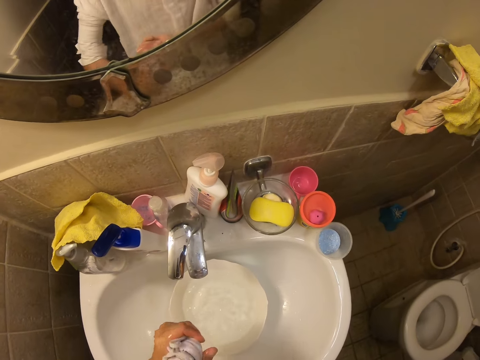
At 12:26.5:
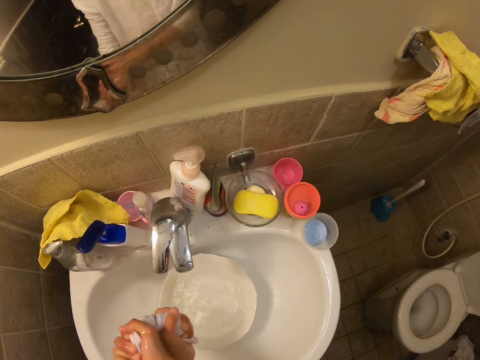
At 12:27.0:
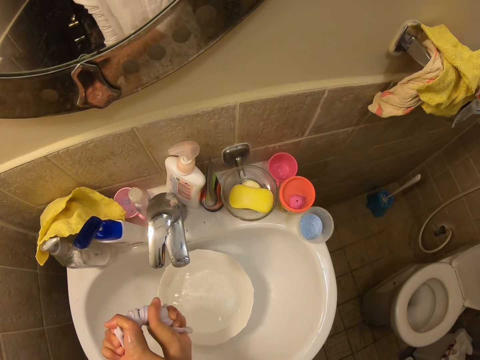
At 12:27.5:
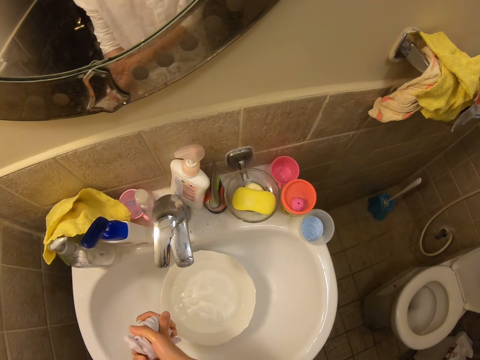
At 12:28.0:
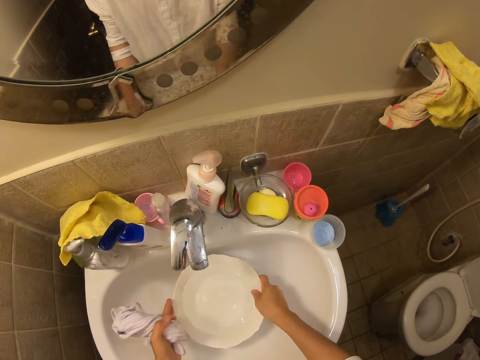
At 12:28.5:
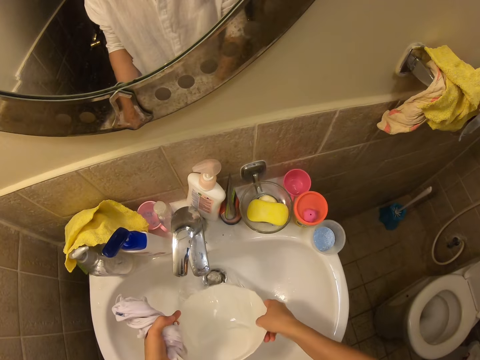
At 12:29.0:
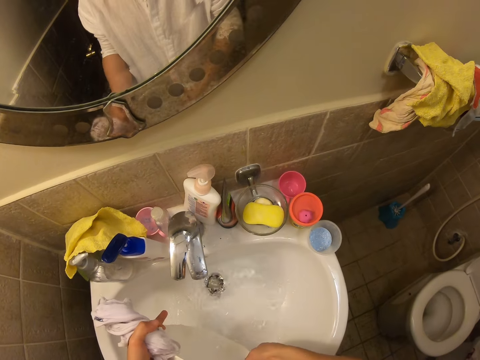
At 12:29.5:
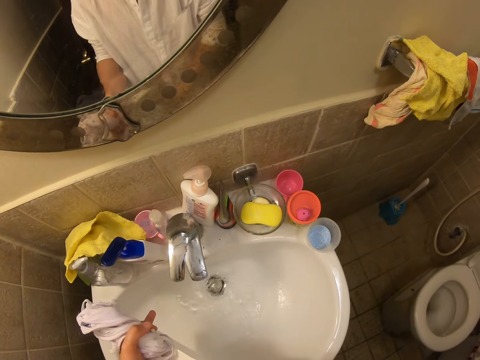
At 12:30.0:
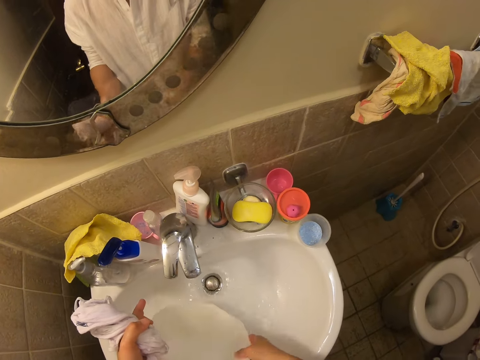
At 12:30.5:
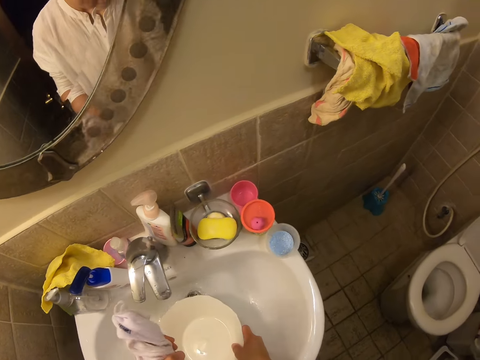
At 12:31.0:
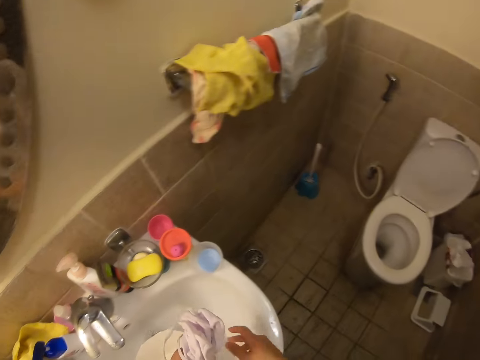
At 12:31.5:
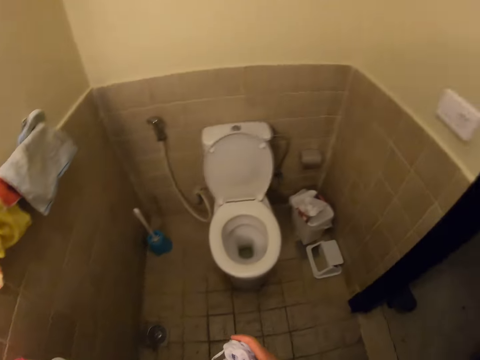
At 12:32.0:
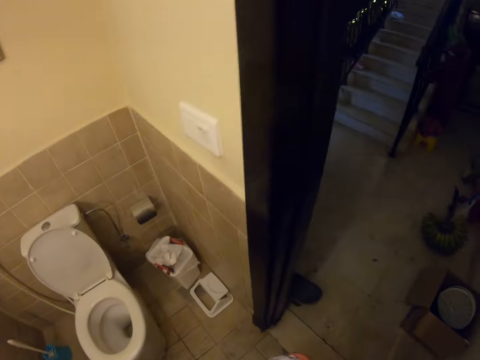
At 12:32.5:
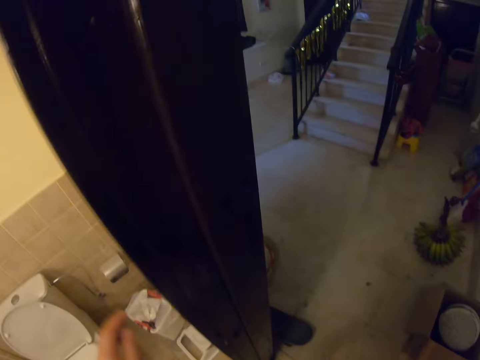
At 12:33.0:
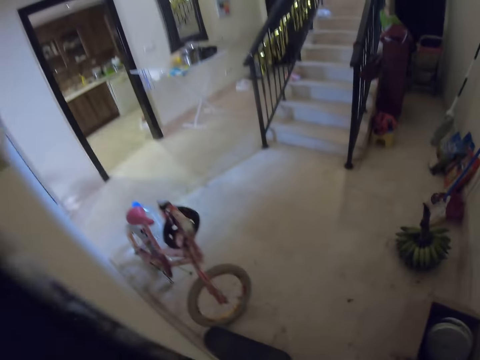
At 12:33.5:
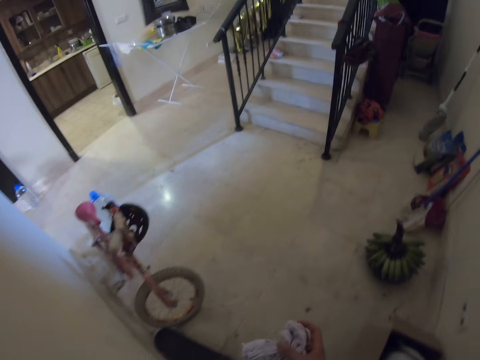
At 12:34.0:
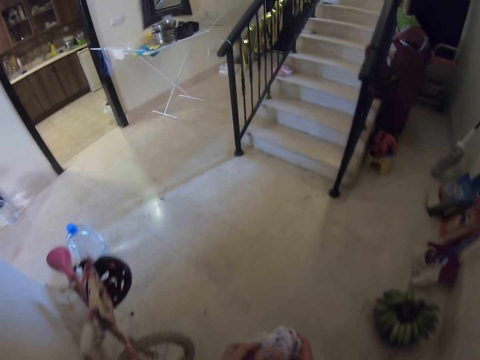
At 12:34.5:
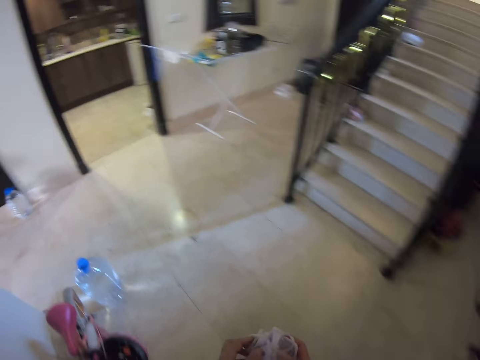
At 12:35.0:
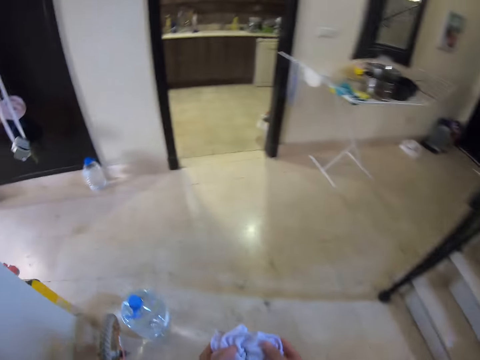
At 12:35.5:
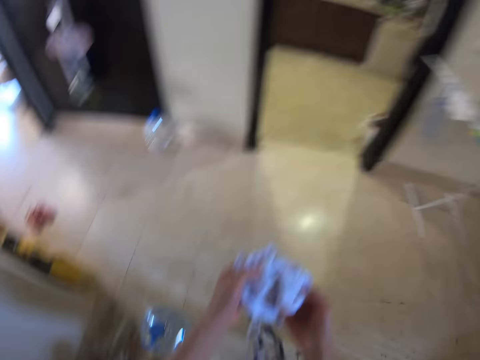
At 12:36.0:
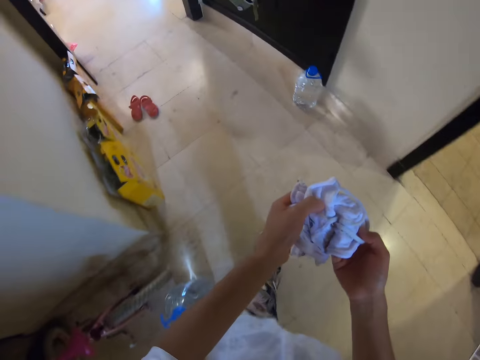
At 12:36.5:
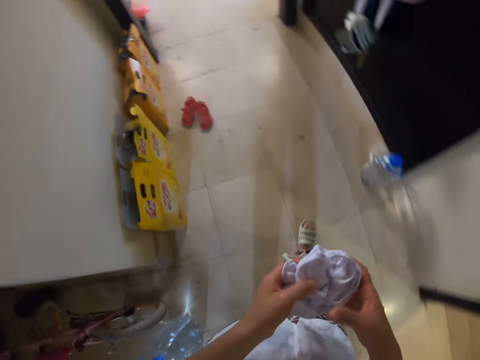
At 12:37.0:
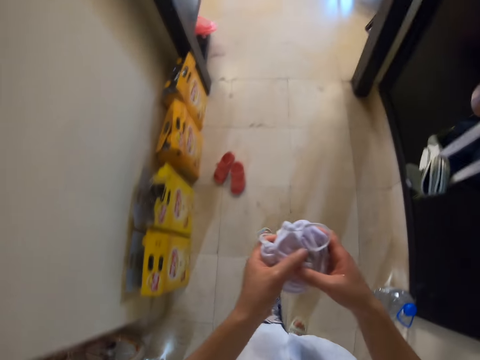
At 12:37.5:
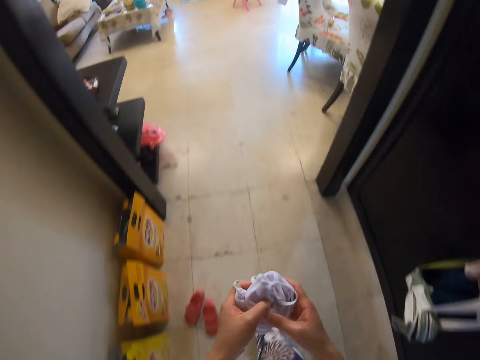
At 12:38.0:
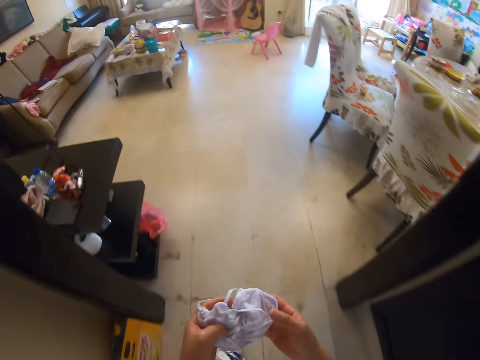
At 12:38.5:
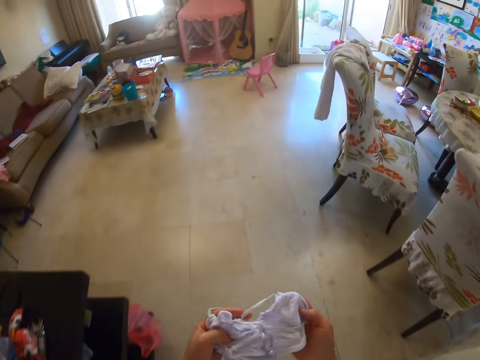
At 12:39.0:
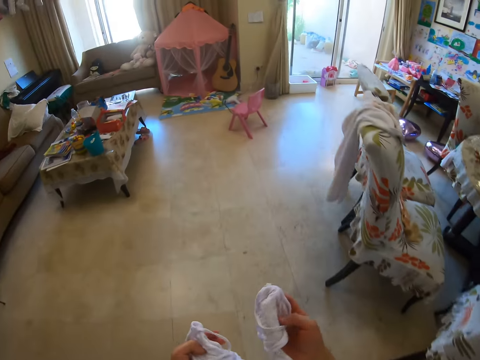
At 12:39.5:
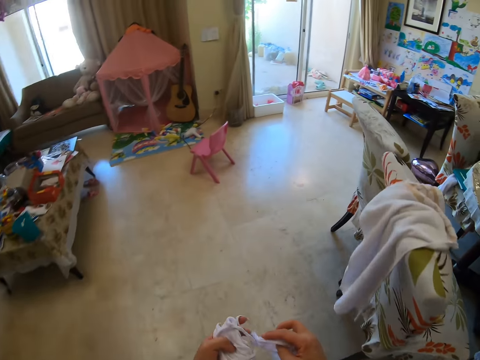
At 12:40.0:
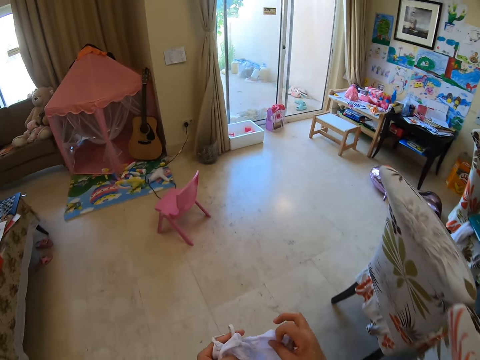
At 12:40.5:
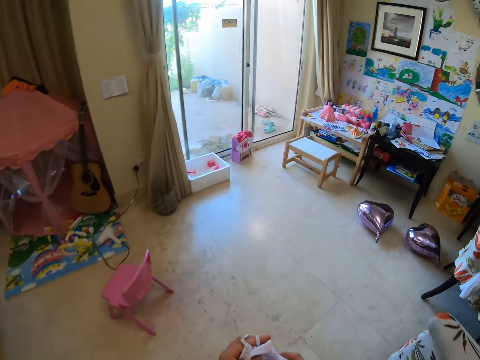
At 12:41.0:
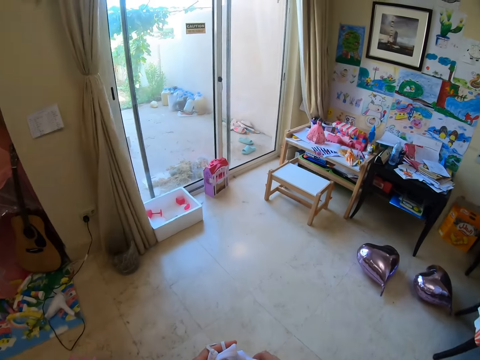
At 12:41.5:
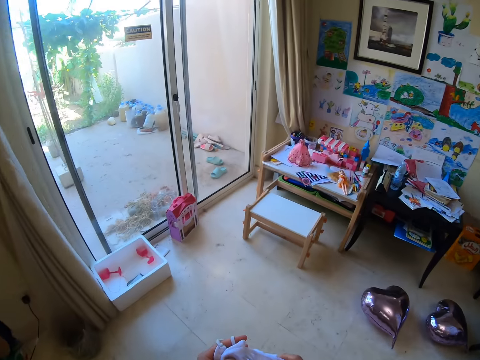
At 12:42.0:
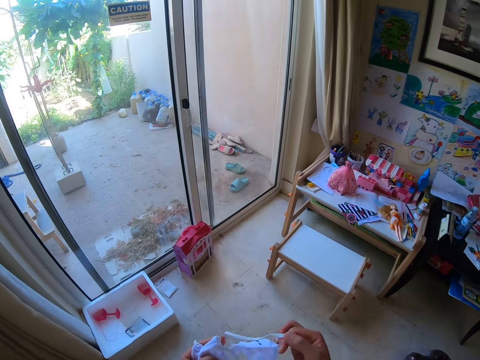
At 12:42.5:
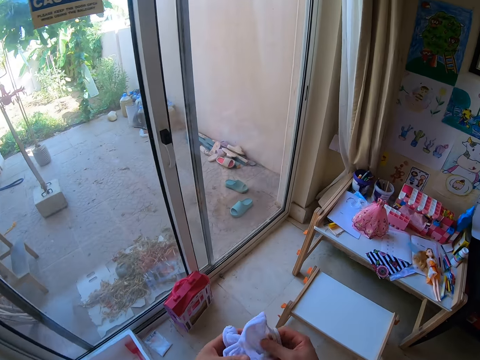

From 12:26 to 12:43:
The camera wearer pours water in the sink from the bowl. They place the bowl in the sink. They leave the washroom. They turn the light off. They walk in the room. They walk on a corridor. They walk in a room. They look on the face masks.

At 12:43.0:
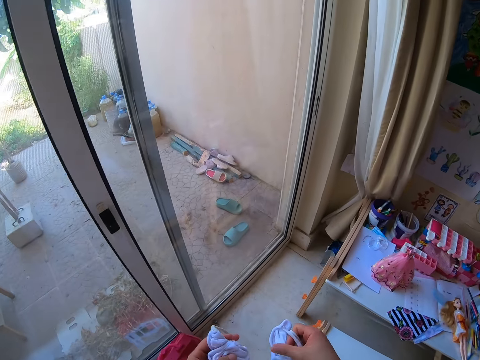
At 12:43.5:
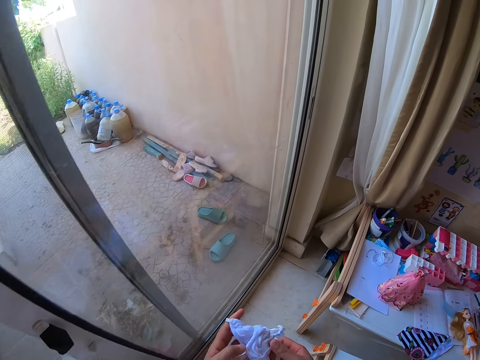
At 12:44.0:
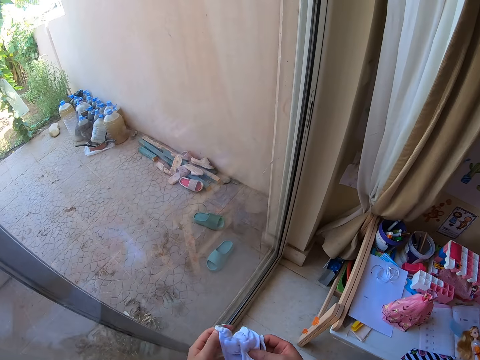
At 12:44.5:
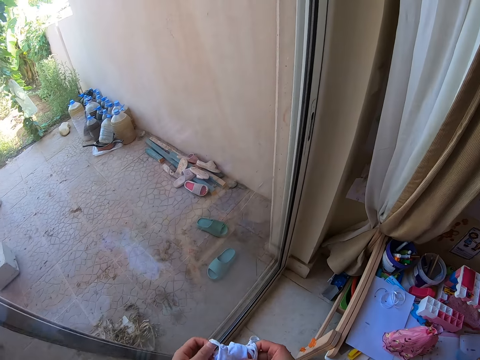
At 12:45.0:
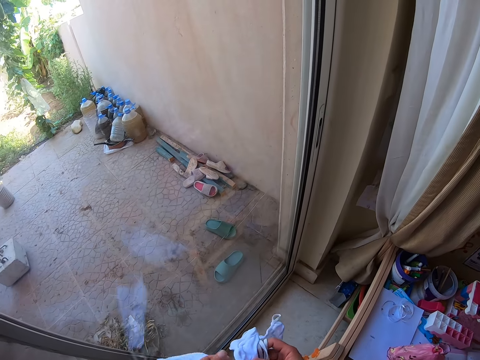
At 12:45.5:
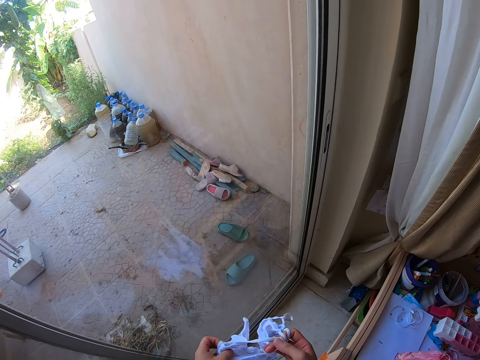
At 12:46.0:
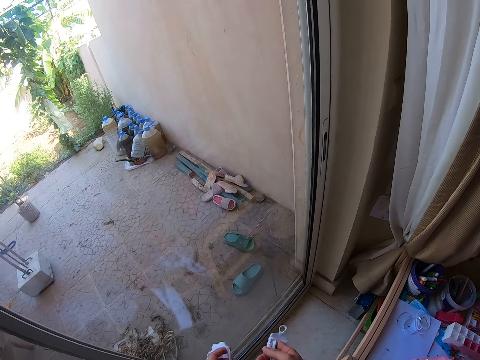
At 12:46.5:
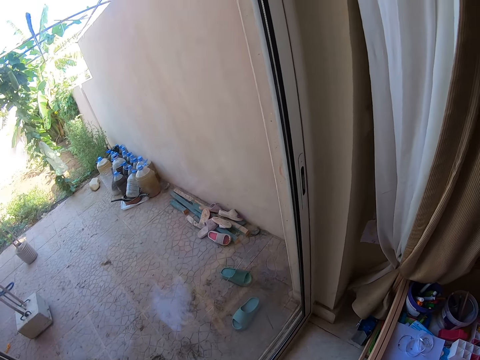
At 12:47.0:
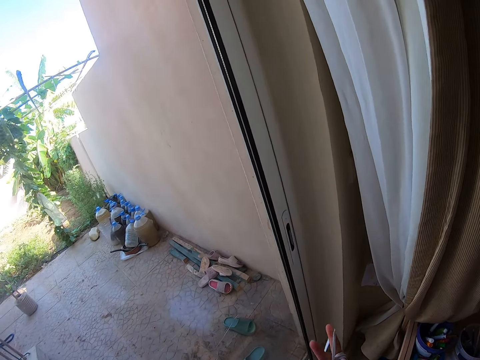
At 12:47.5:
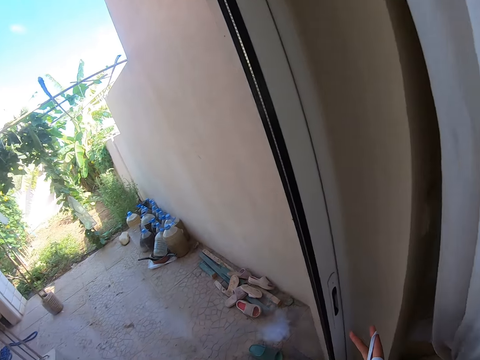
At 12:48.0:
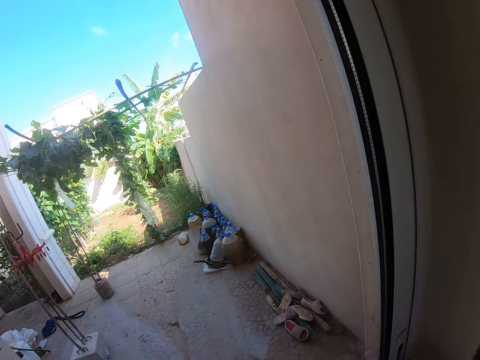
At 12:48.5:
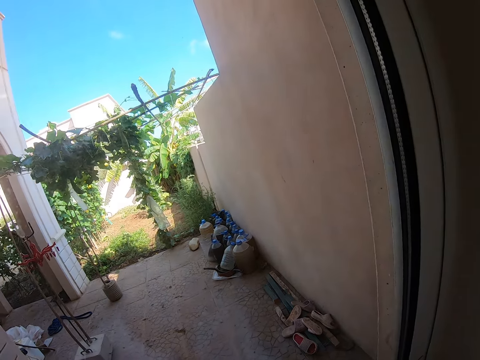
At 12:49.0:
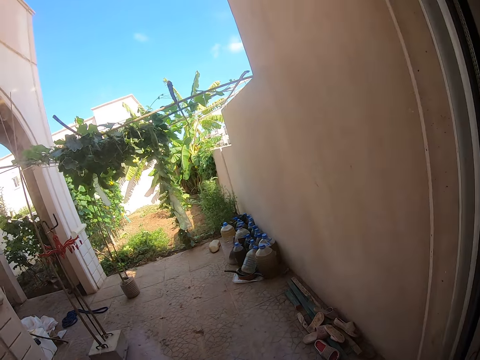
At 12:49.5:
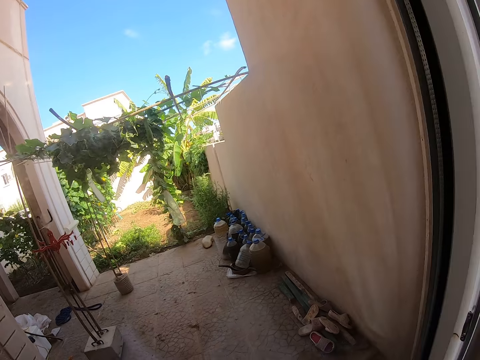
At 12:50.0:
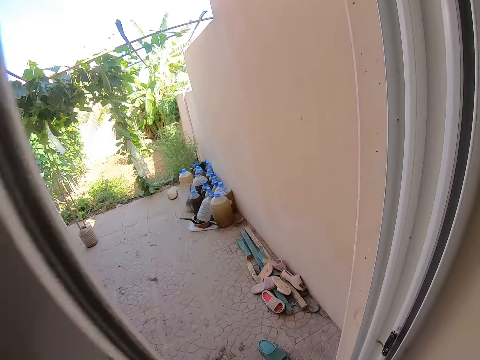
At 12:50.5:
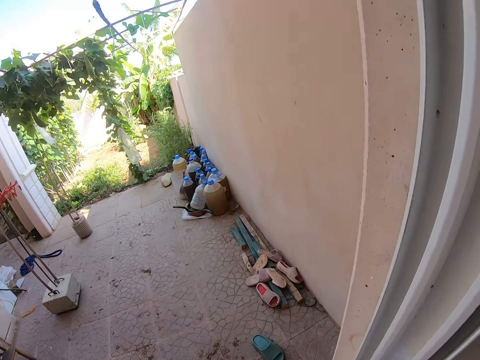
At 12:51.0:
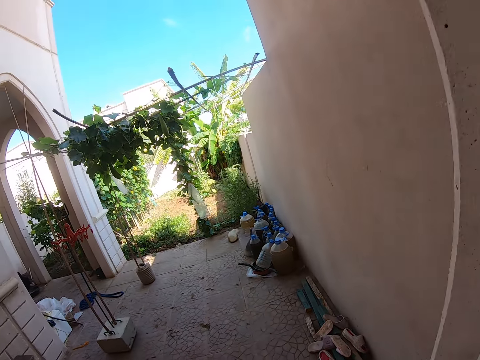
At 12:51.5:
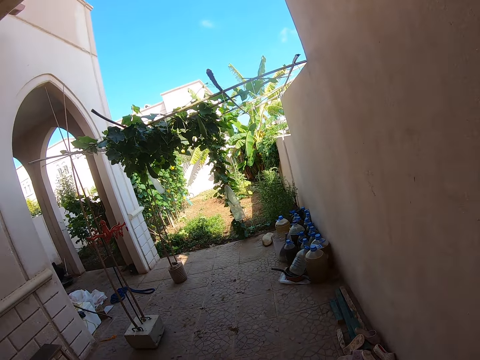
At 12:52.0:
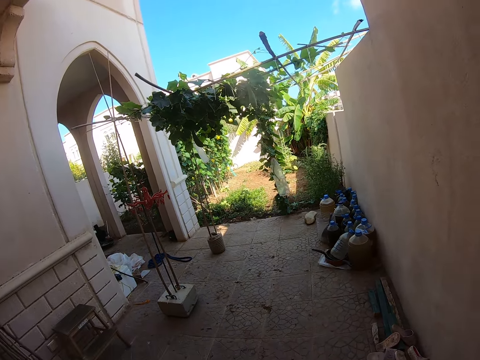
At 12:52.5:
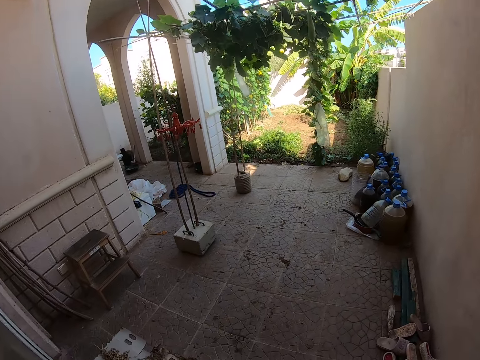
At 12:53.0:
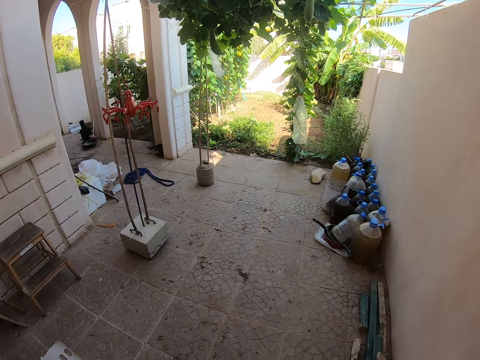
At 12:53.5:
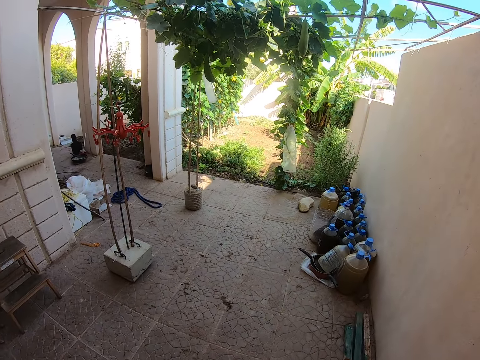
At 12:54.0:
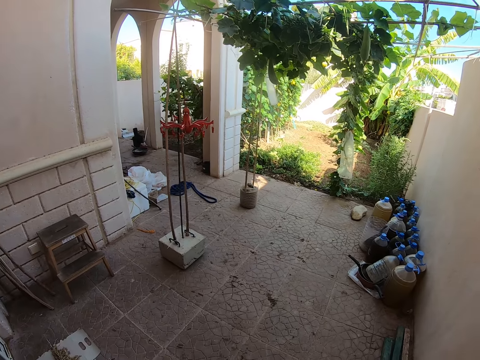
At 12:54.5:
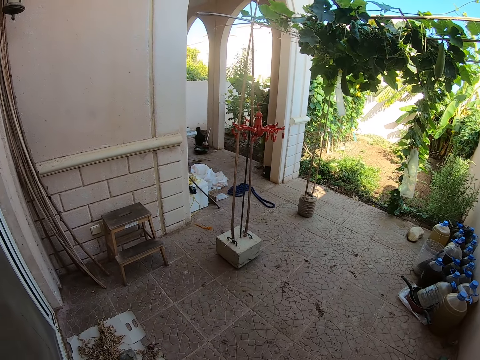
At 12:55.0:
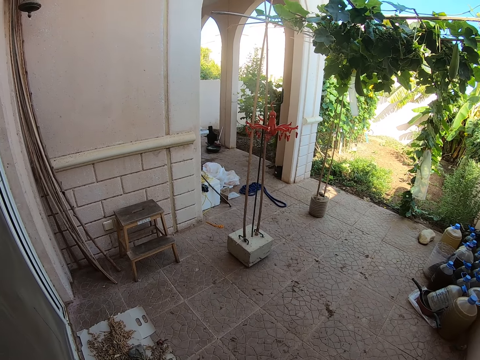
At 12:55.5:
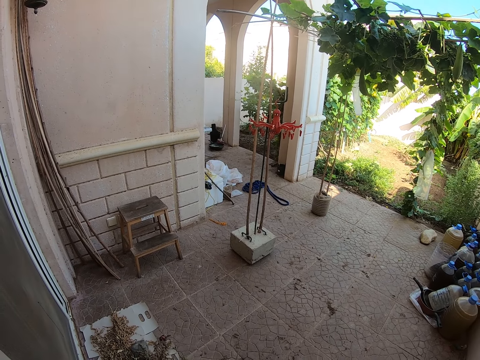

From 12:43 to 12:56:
The camera wearer sorts the face masks. They open the door. They walk in the backyard.
